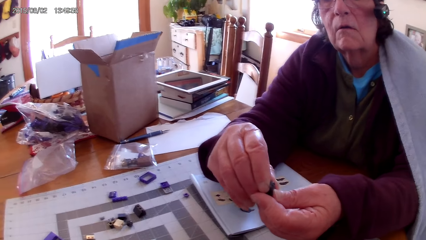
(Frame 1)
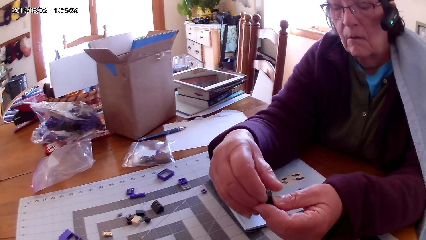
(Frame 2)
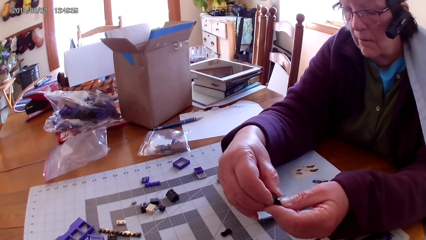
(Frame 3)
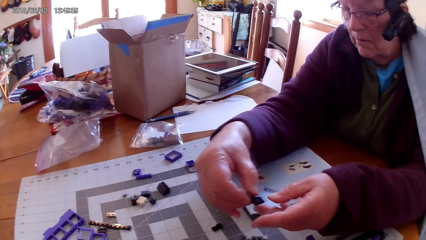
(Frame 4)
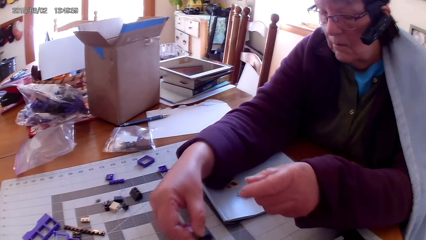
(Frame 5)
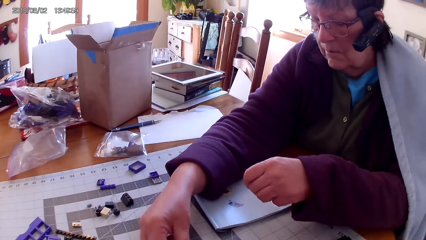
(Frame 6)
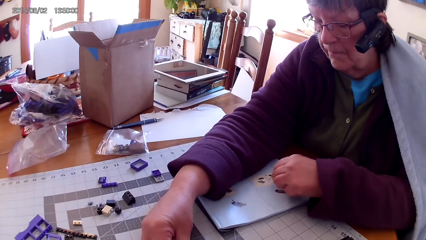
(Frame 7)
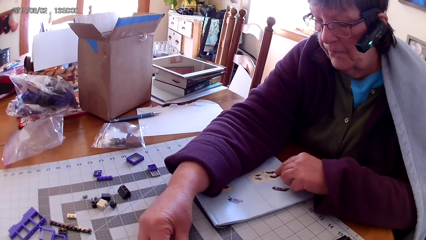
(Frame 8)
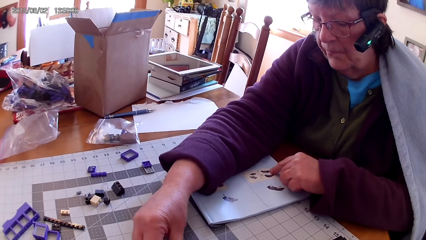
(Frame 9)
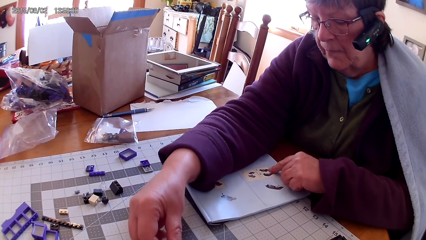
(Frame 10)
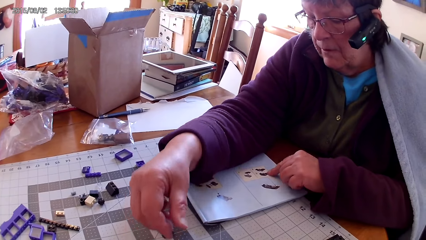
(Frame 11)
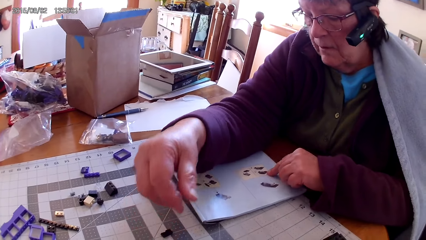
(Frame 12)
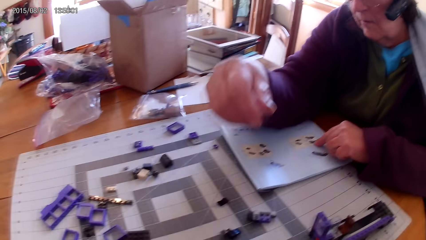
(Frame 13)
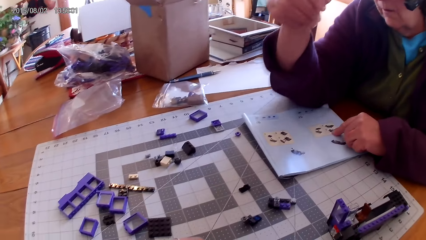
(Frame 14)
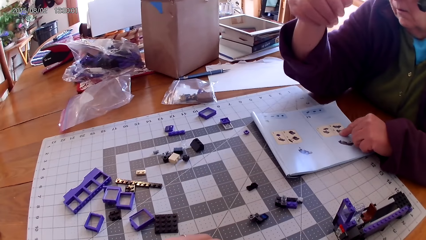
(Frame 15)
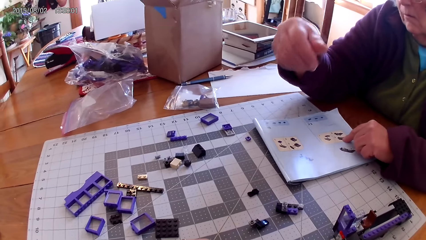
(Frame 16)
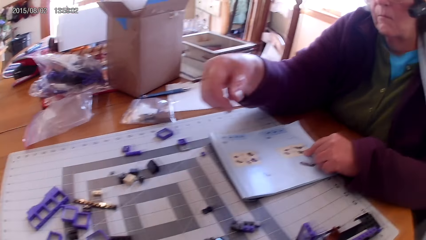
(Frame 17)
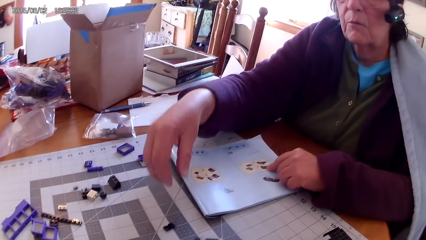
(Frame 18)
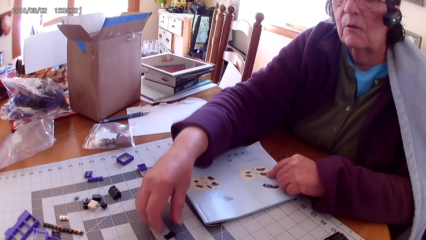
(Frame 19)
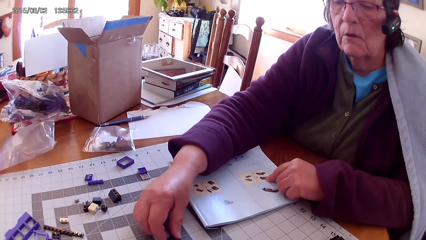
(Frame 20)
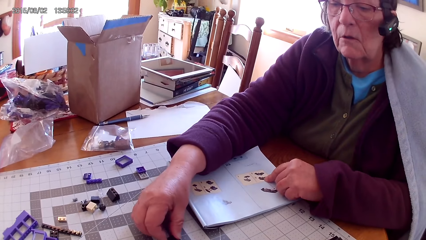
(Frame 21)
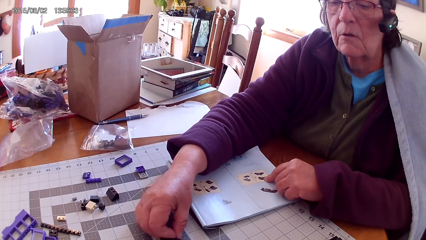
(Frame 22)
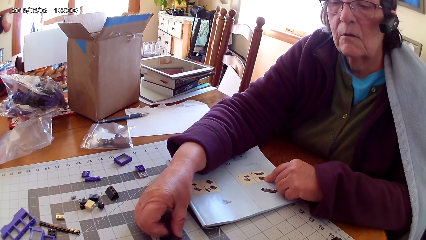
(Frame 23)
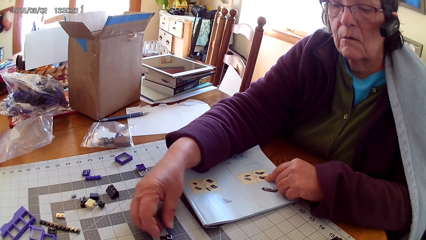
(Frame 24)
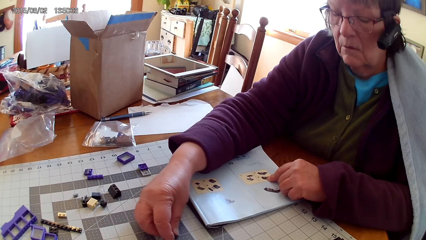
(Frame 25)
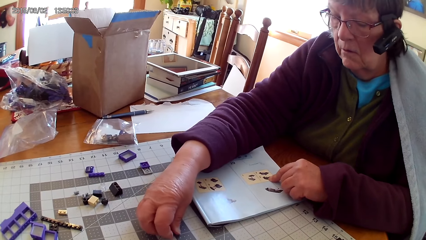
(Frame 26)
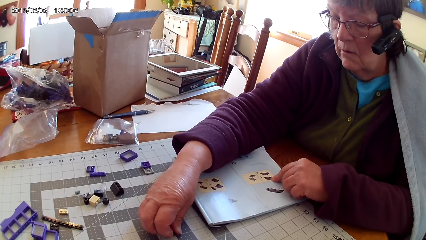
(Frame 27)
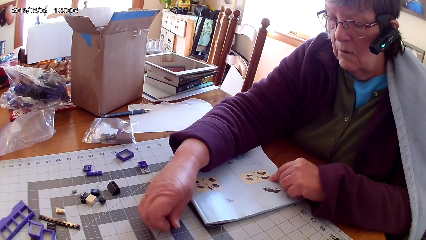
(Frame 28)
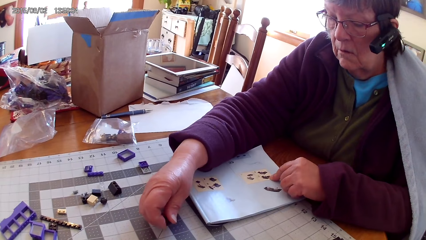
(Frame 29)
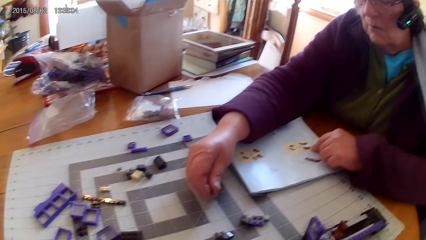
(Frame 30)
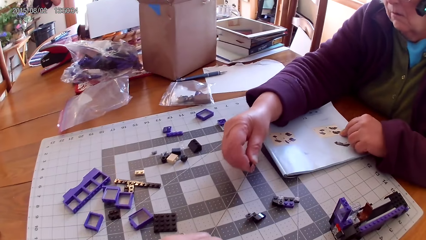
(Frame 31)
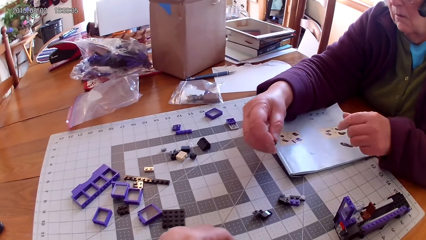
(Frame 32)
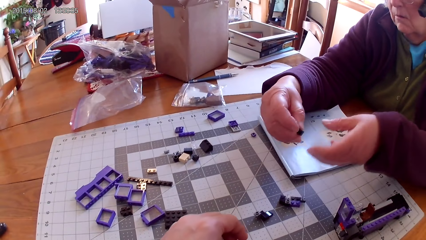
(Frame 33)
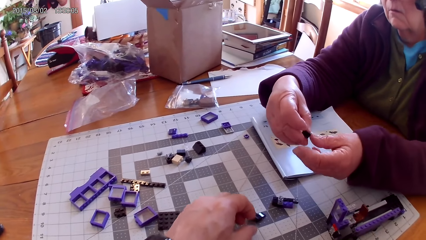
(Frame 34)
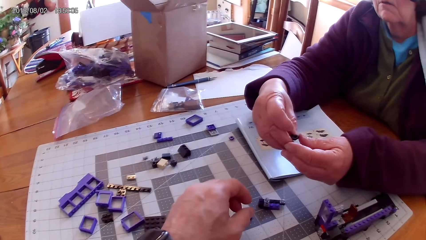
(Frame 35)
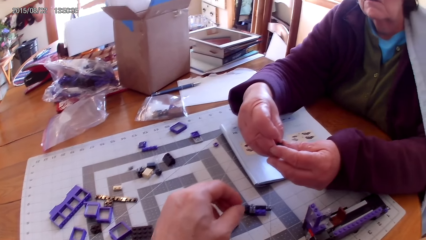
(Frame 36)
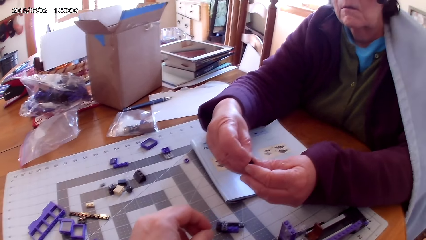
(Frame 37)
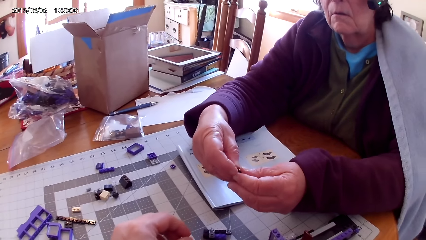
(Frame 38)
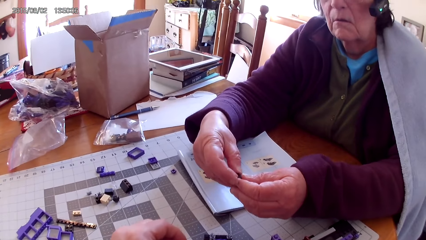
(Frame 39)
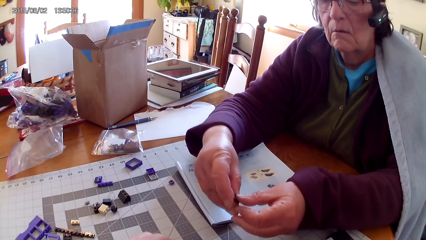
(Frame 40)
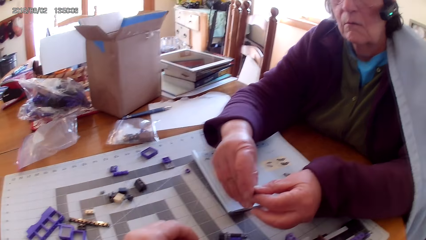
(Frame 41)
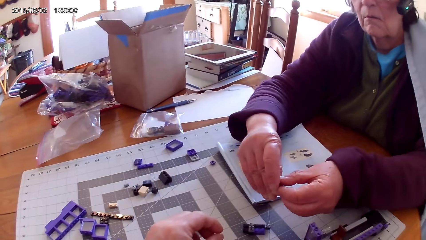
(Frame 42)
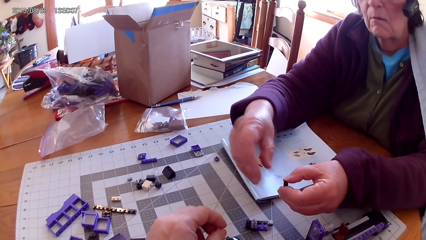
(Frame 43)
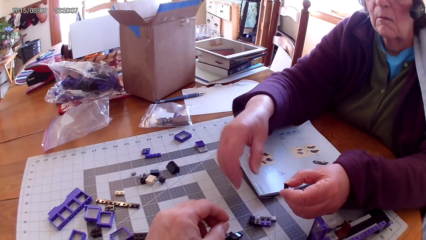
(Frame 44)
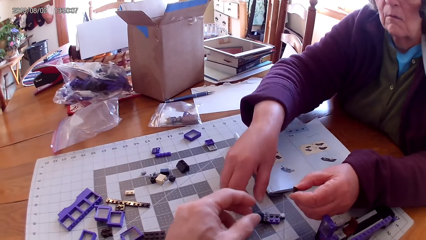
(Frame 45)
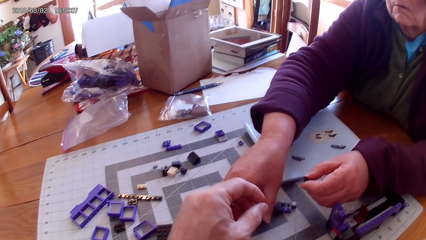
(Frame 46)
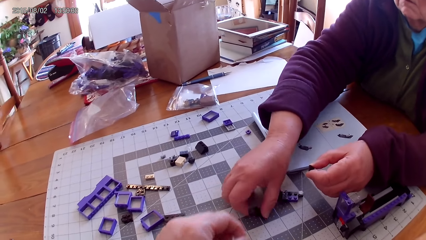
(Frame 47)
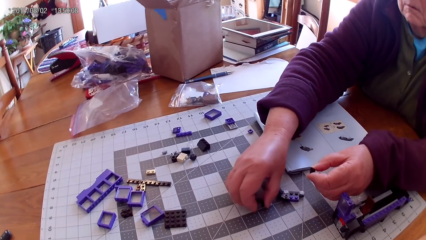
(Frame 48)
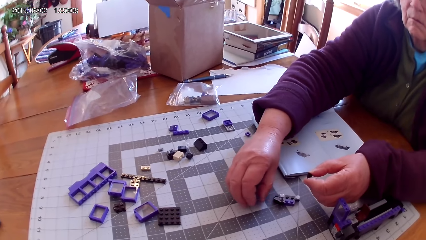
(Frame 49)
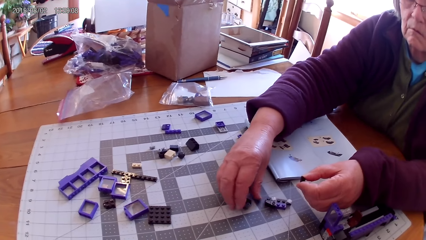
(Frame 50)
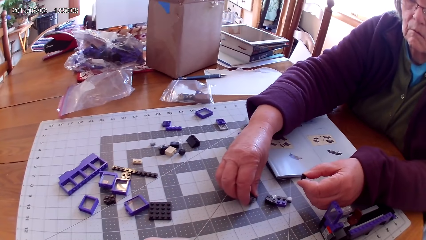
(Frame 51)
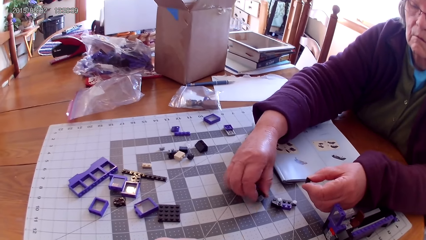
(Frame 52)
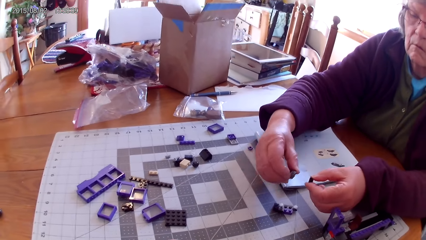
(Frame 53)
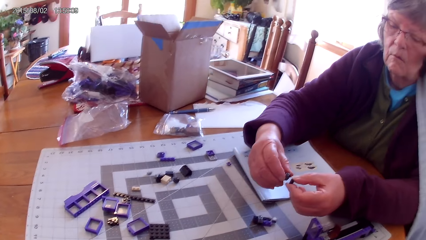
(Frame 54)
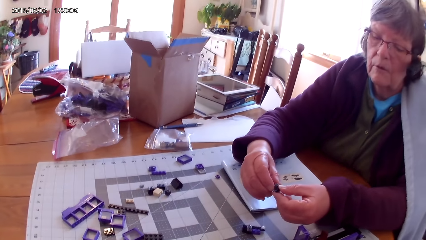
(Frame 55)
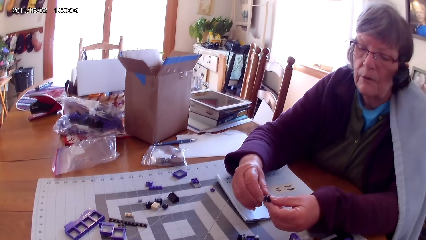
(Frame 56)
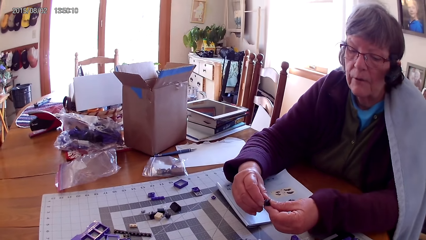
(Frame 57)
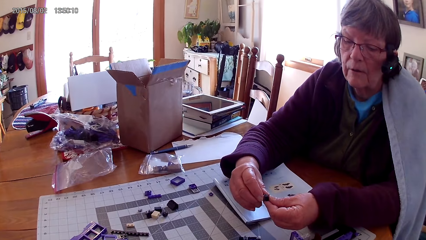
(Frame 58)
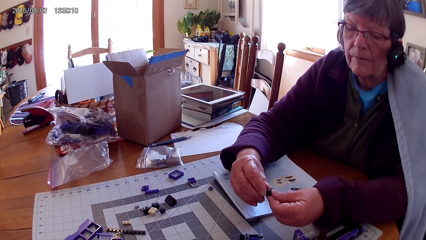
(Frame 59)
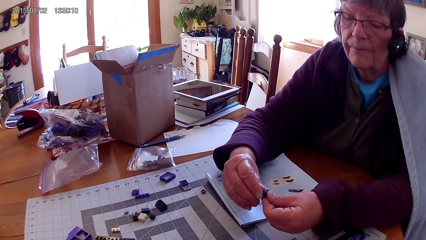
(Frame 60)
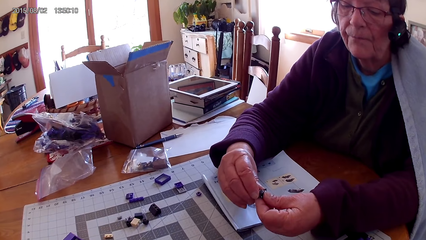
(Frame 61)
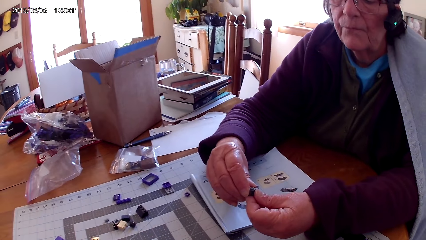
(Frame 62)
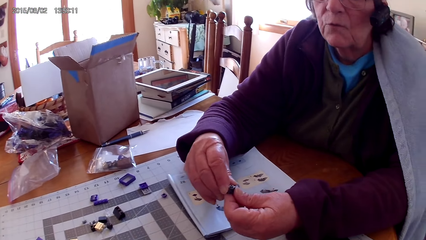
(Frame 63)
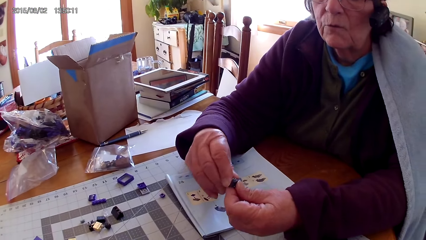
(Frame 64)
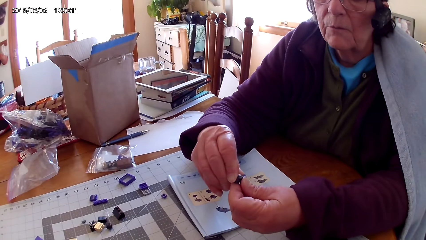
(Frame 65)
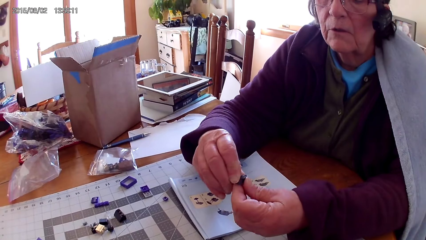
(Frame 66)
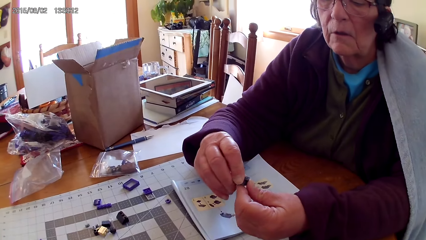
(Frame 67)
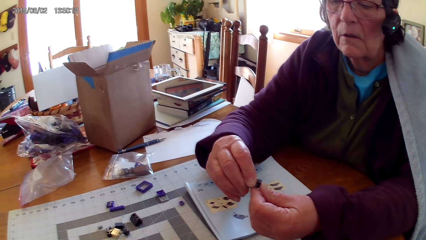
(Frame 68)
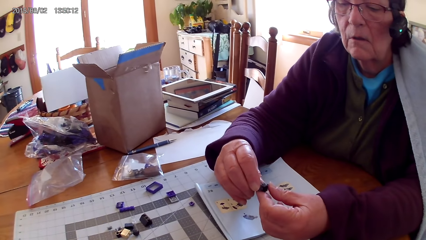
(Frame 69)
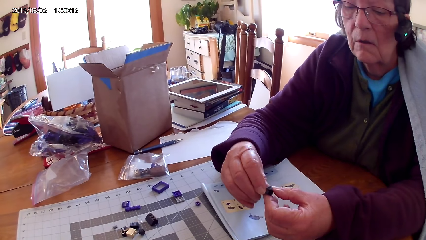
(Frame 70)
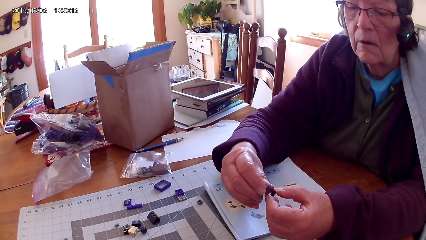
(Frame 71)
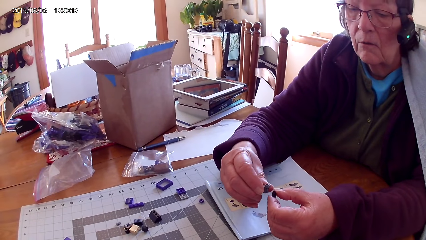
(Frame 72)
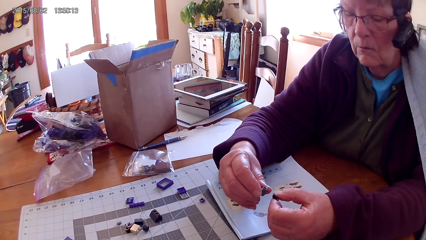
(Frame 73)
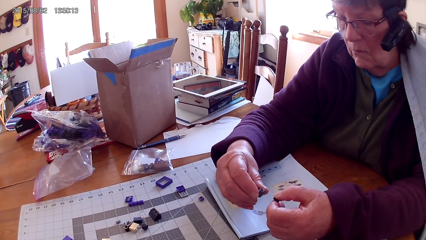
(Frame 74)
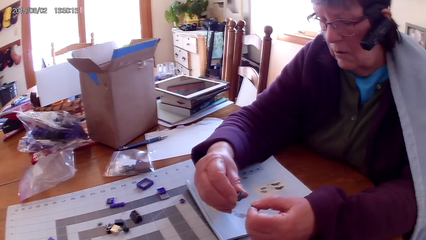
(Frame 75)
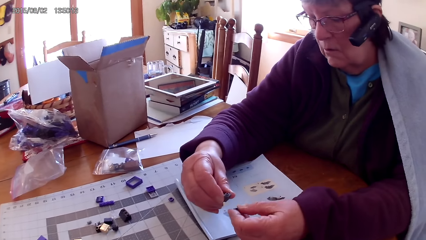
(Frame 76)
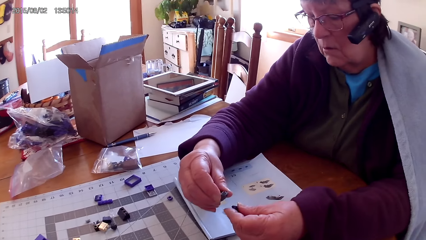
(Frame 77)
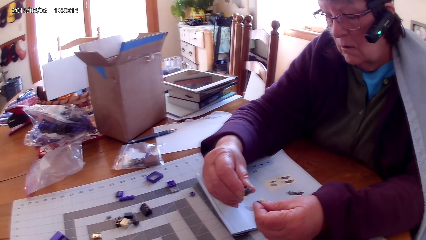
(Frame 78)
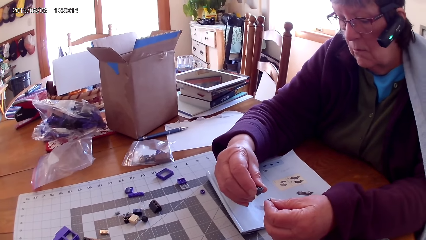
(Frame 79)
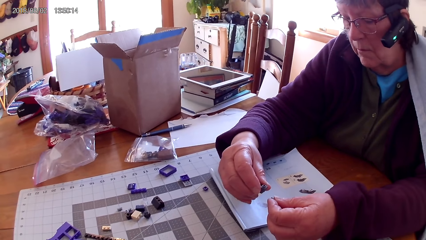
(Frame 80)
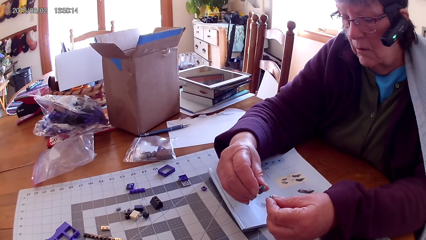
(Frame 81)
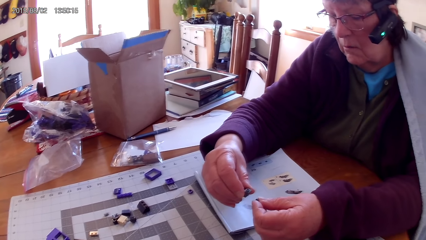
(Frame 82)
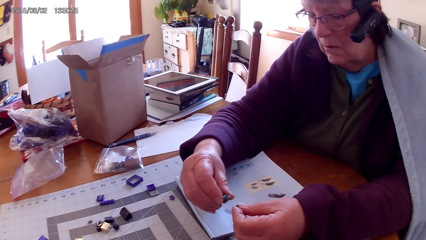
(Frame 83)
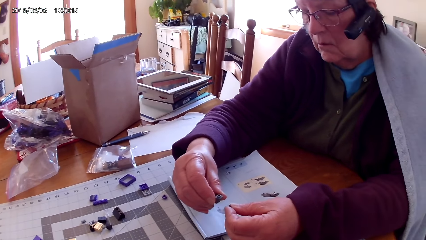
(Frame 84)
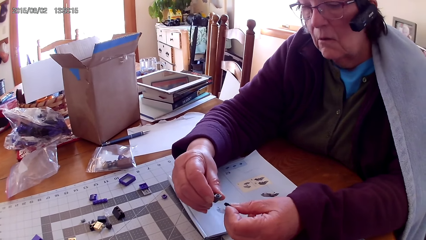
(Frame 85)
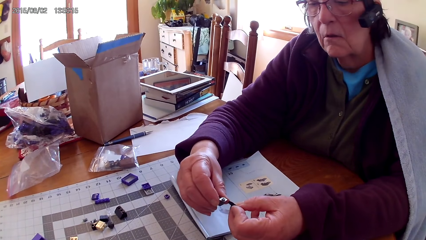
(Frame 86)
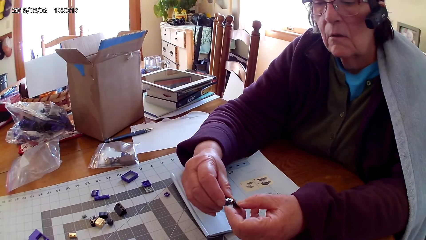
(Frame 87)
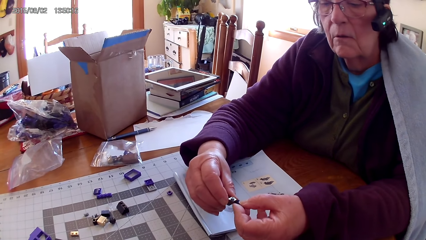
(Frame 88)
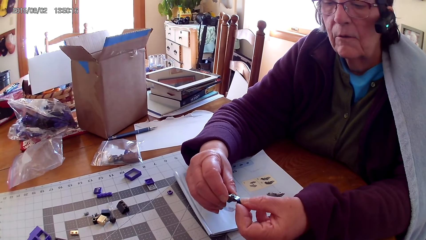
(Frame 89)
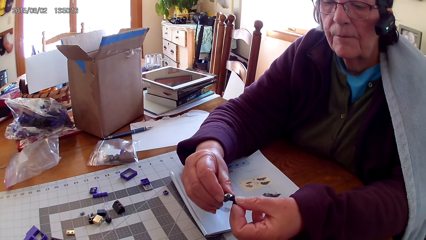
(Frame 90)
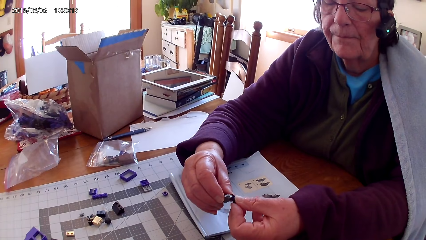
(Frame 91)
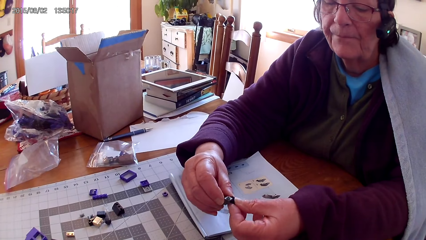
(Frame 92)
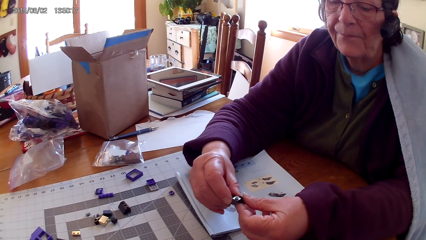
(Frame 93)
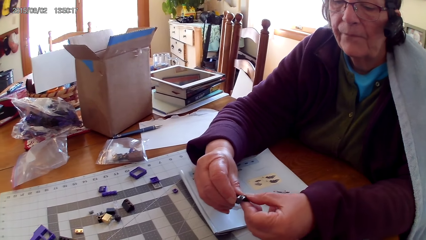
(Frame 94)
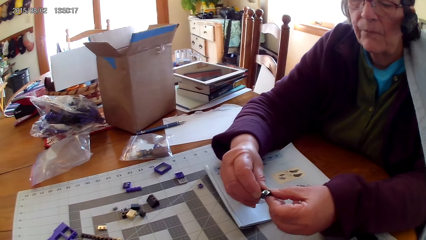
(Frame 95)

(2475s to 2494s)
A lady fixes the piece of lego. The lady puts a plastic interlocking block on the table. The lady touches the book. The lady picks up the plastic interlocking block from the table. The lady lifts the piece of lego. The camera wearer puts a hand on the table. The lady picks up the plastic interlocking block from the table and joins the plastic interlocking blocks. The lady fixes the piece of lego.
